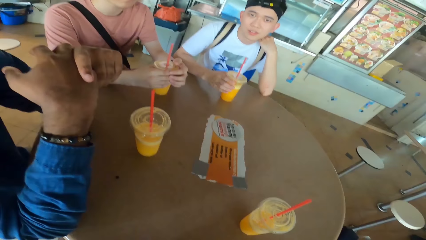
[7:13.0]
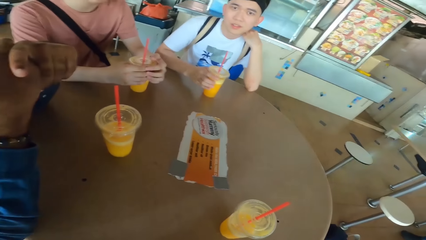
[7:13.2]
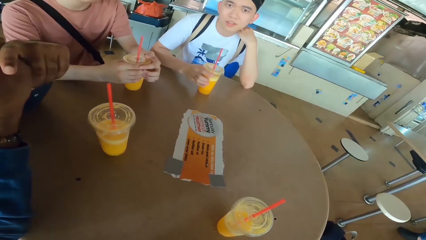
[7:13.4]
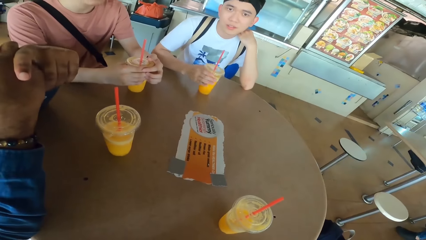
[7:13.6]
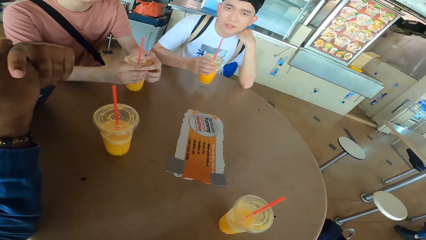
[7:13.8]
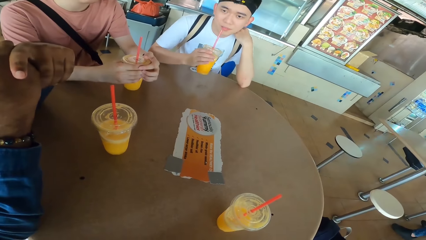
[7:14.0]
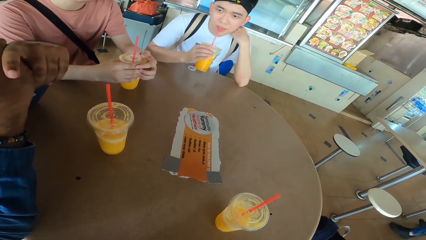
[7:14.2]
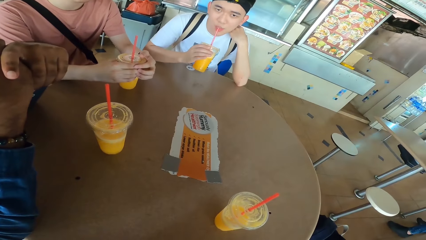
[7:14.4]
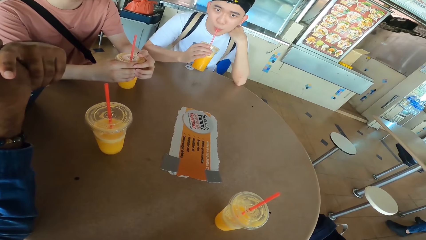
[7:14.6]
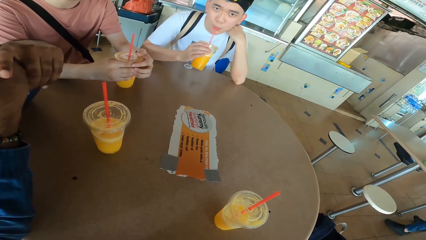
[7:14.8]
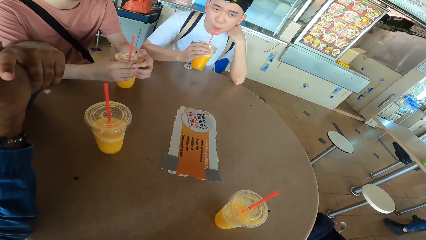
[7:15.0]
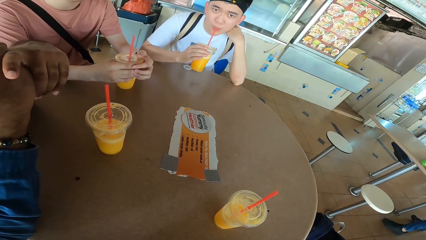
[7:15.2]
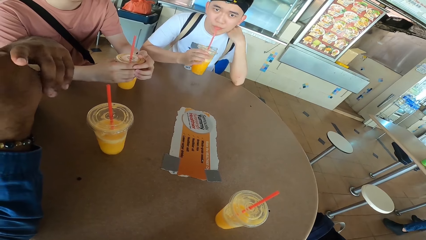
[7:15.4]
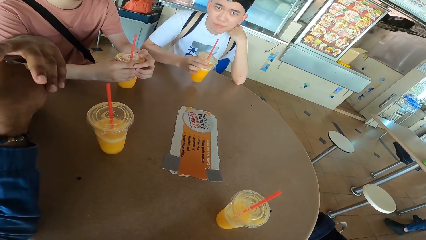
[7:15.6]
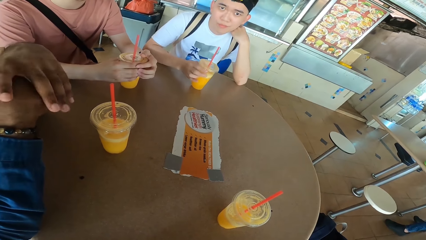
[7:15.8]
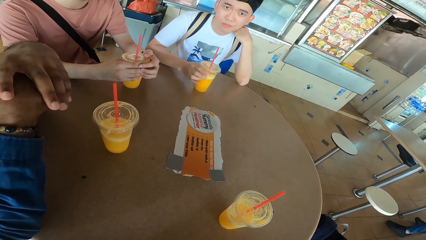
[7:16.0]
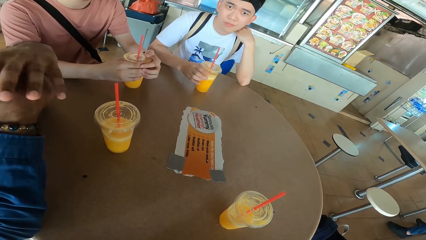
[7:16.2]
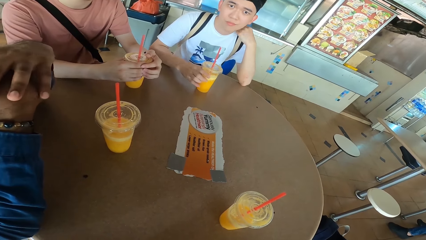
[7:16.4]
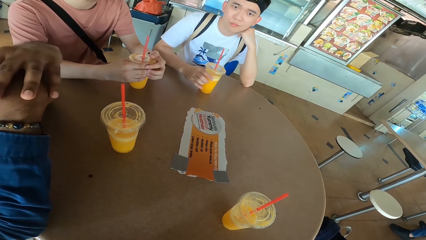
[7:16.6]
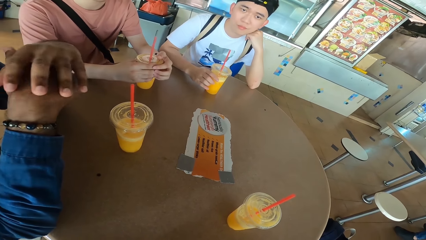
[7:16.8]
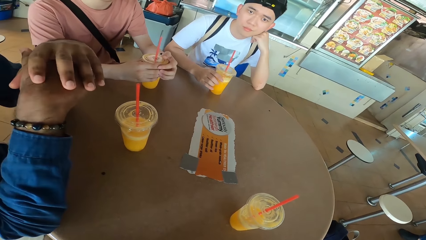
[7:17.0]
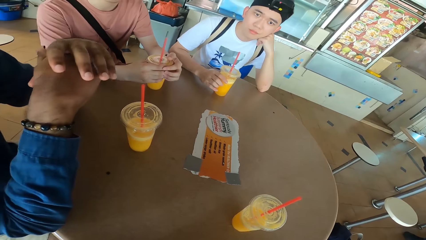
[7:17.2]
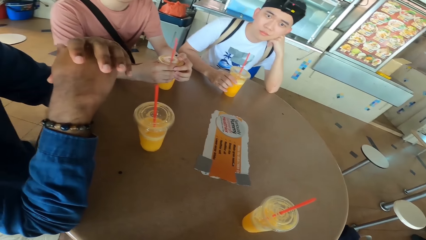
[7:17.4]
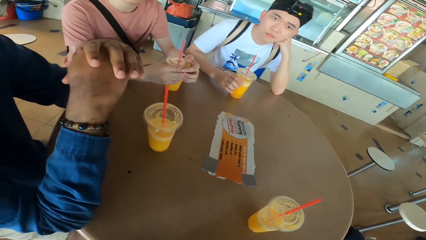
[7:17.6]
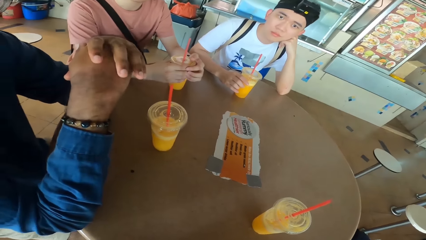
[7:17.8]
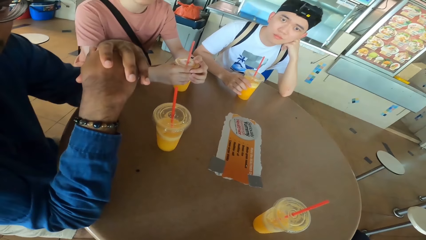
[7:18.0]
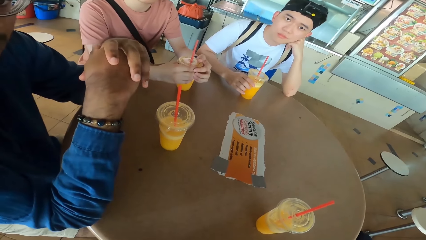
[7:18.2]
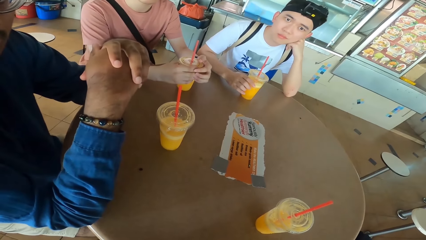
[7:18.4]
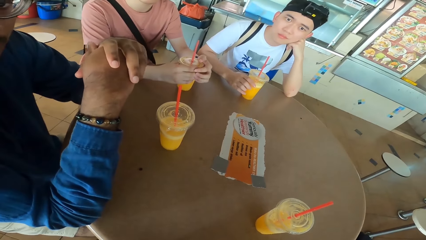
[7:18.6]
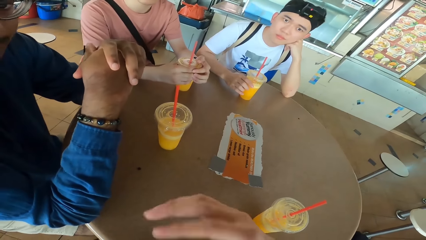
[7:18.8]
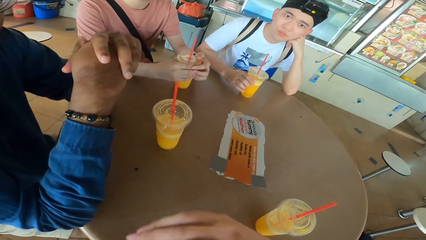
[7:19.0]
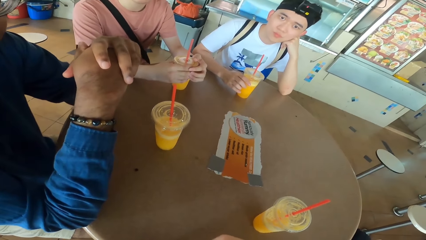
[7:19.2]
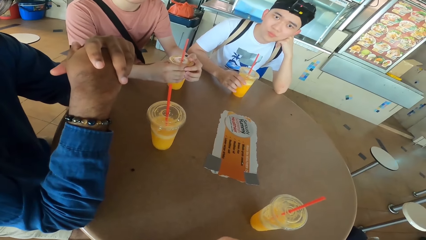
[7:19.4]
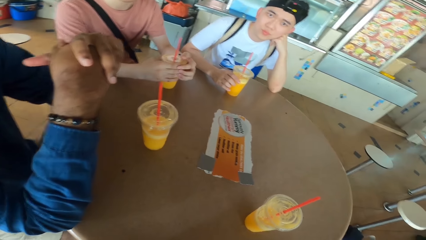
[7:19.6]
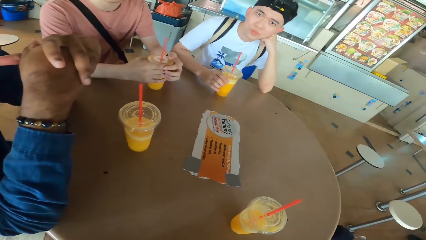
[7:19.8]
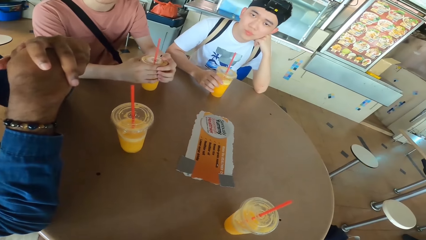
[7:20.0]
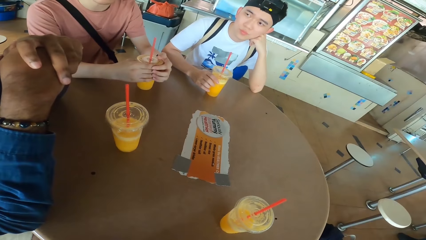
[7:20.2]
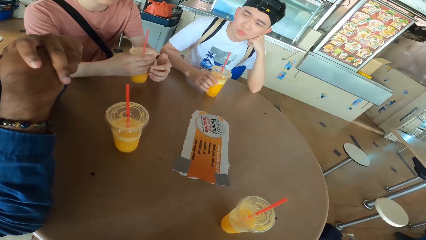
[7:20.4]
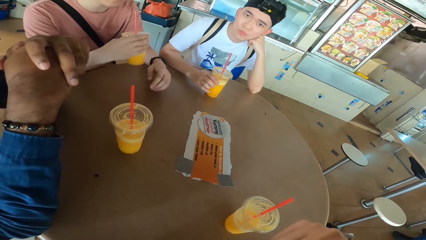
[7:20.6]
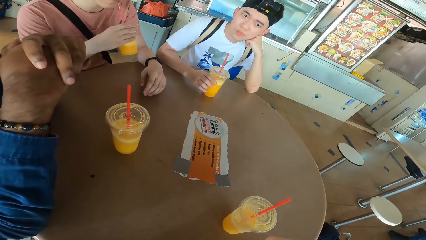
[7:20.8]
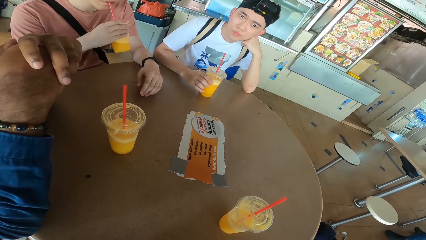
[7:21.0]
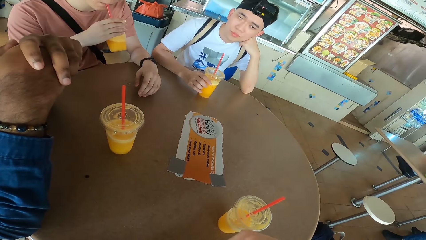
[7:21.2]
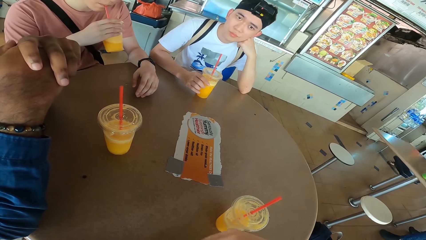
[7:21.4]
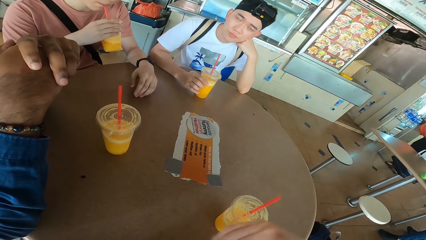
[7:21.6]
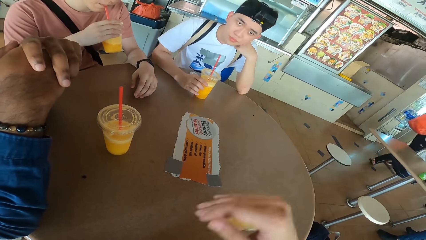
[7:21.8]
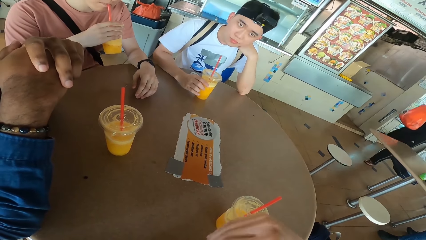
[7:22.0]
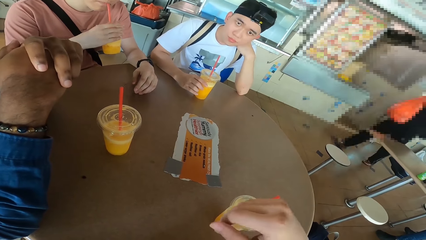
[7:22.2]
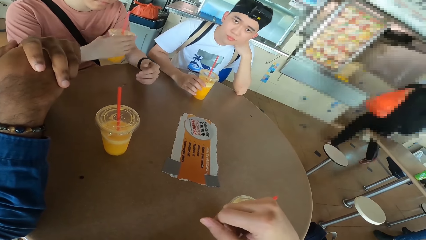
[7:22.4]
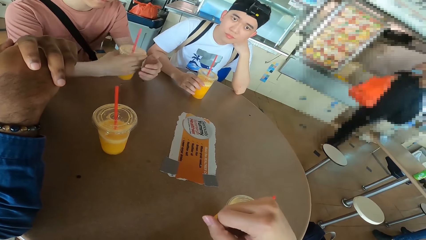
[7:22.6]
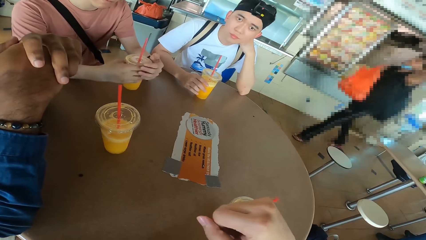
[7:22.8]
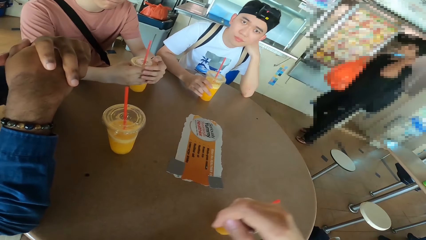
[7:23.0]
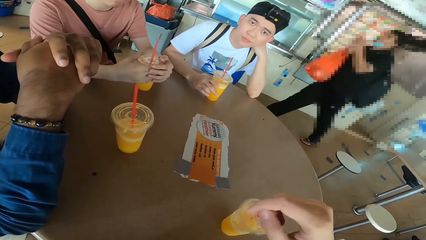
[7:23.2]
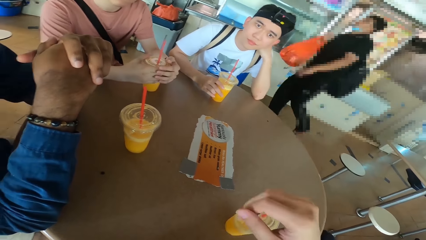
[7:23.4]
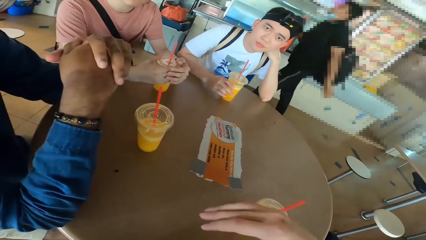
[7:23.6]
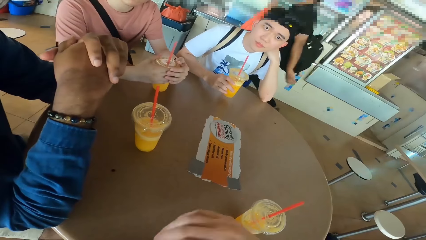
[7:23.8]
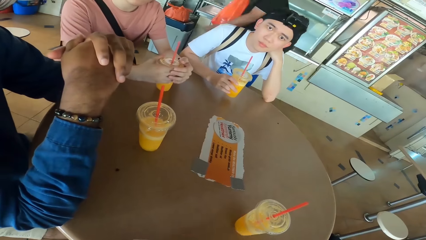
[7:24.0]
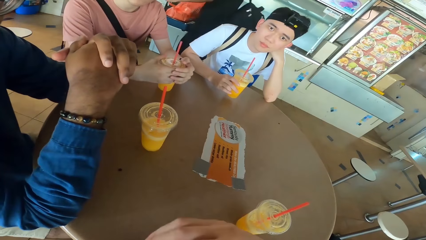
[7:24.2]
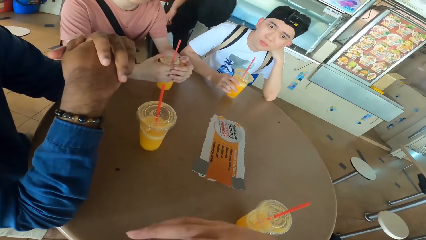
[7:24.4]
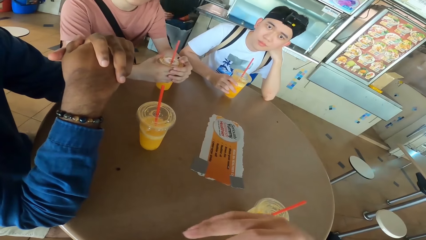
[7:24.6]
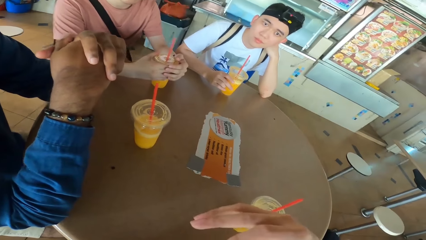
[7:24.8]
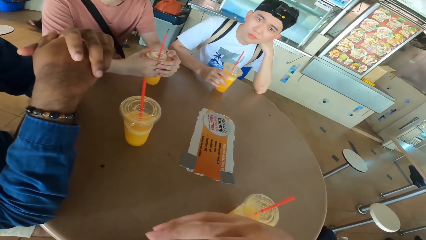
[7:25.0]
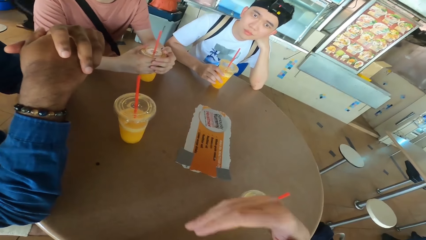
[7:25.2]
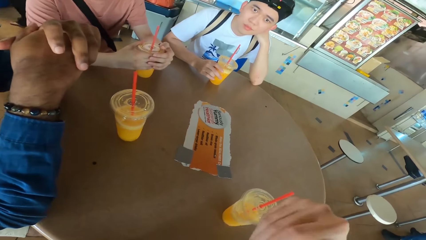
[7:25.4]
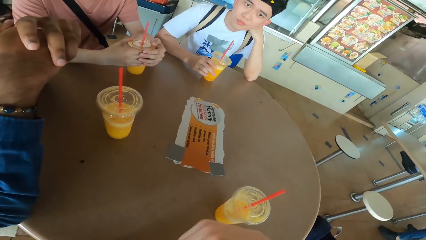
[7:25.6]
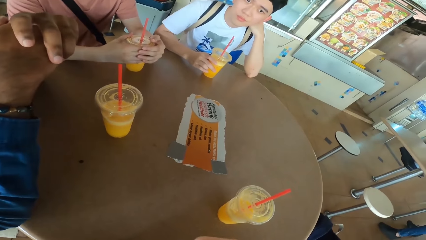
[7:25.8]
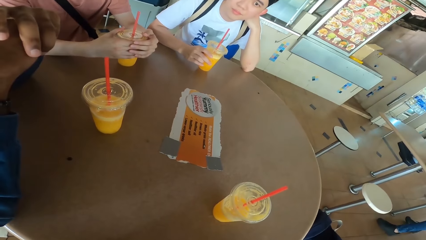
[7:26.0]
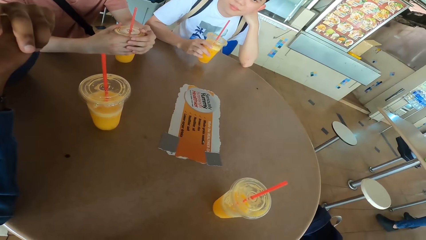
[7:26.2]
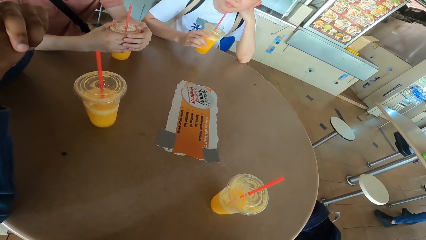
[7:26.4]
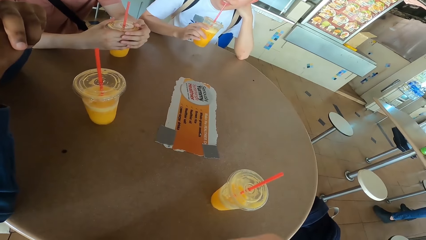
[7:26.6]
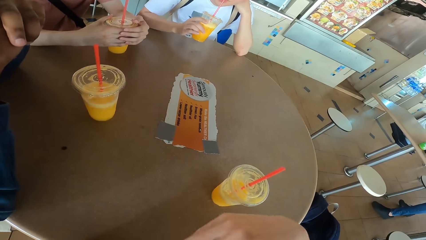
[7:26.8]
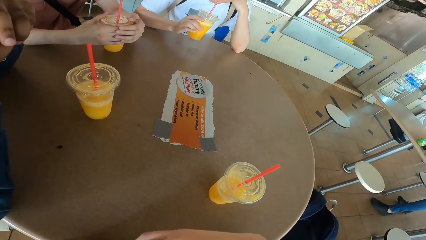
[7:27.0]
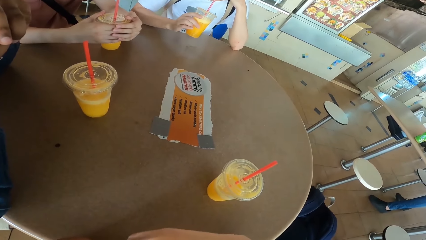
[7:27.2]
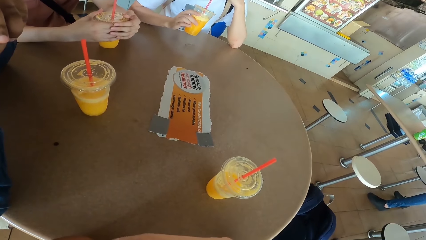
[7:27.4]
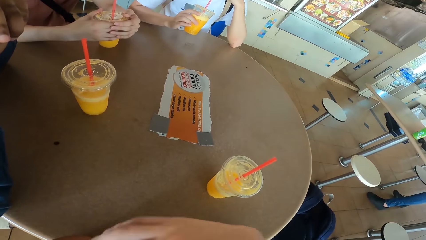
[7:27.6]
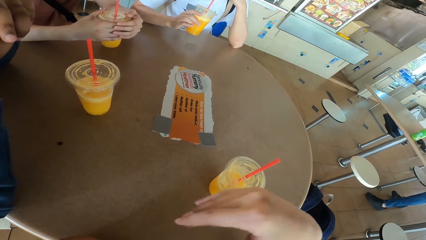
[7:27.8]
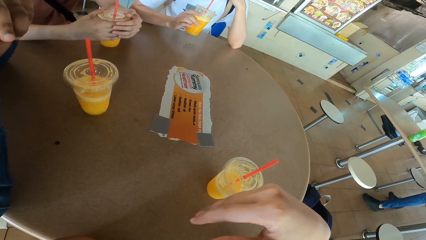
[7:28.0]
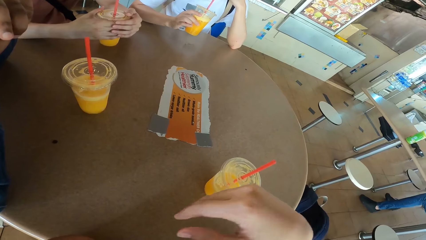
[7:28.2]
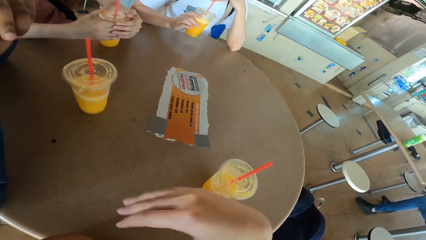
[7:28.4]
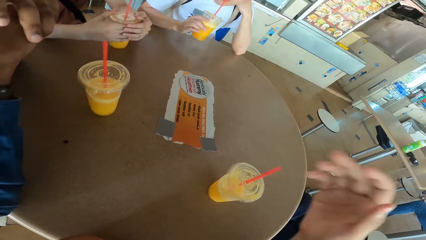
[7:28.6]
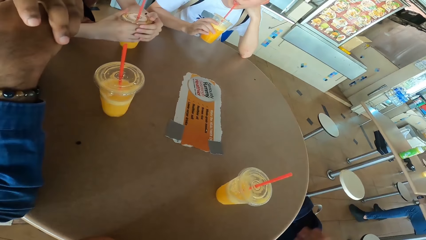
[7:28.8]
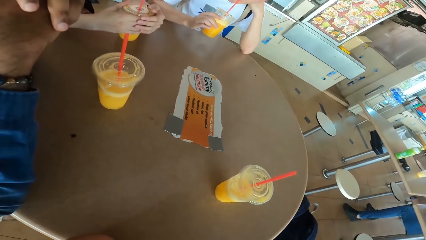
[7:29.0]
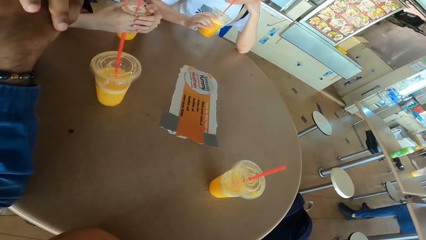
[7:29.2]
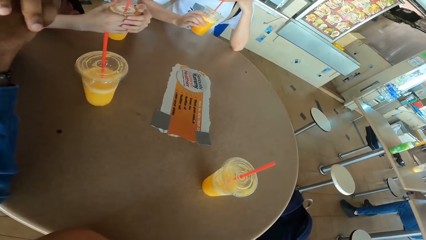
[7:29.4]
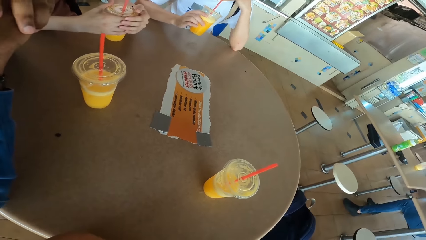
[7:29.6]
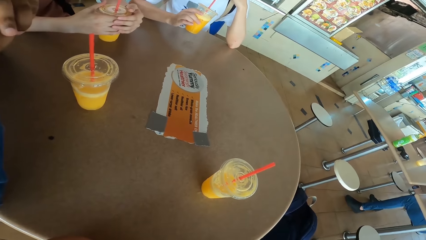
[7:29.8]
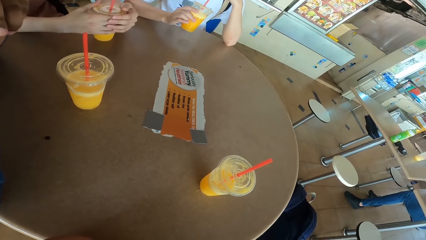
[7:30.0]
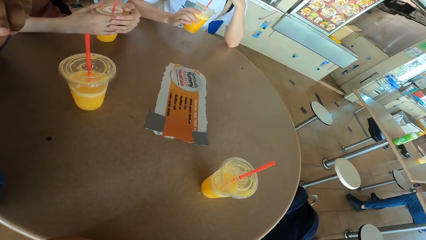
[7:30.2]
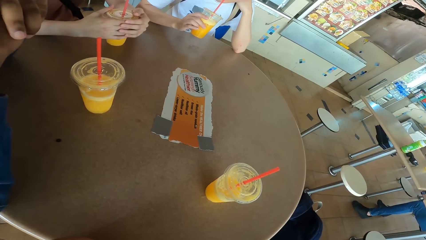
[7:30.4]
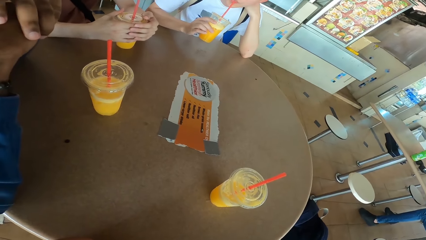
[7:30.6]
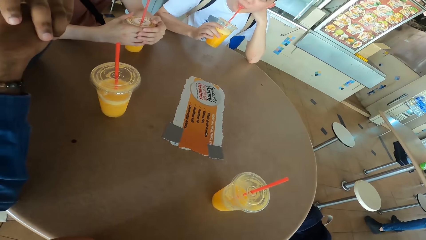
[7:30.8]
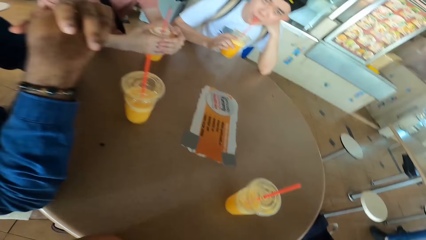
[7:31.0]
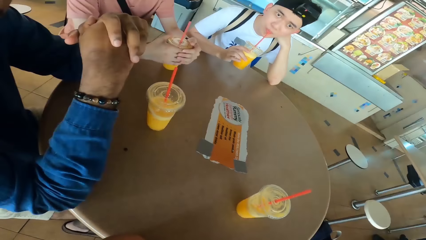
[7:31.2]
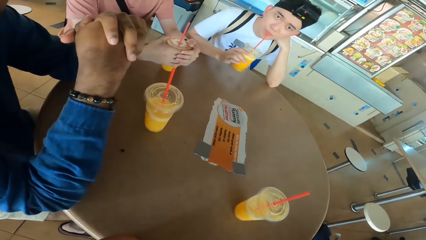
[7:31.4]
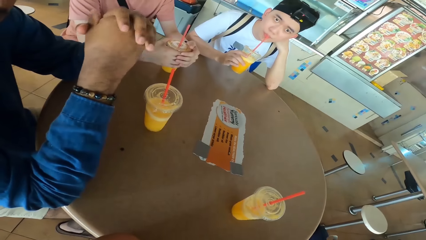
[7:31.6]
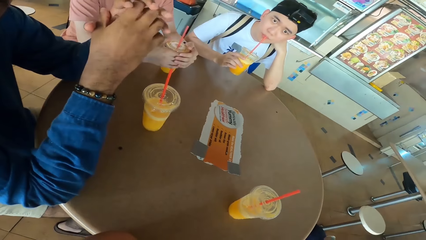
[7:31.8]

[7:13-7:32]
The camera wearer responds to a man. Another man picks a juice can from the table and sips juice from the can. The second man places the juice can on the table. The first man converses with the rest. The camera wearer responds to the first man. A third man picks a juice can from the table and sips juice from the can. The camera wearer converses with the first man. The third man places the juice can on the table. A fourth man walks beside the second man. The camera wearer converses with the first man. The second man sips the juice and picks the juice can from the table. The camera wearer converses with the first man.
